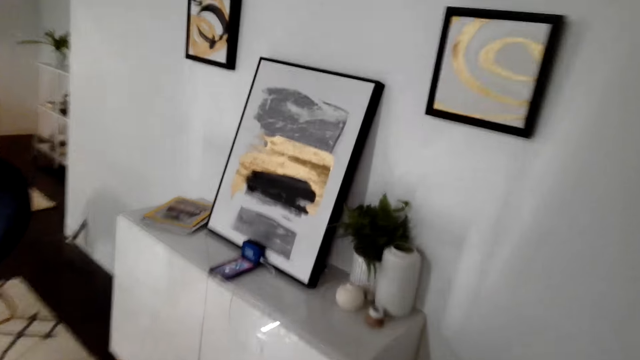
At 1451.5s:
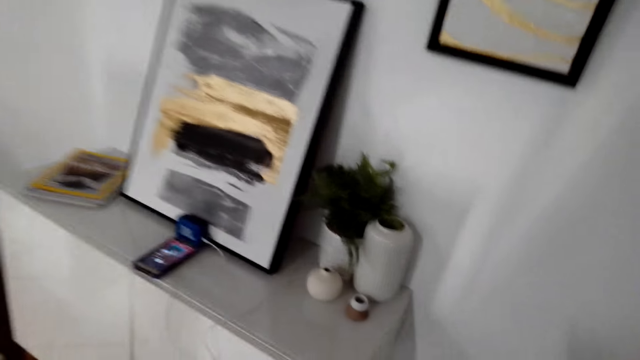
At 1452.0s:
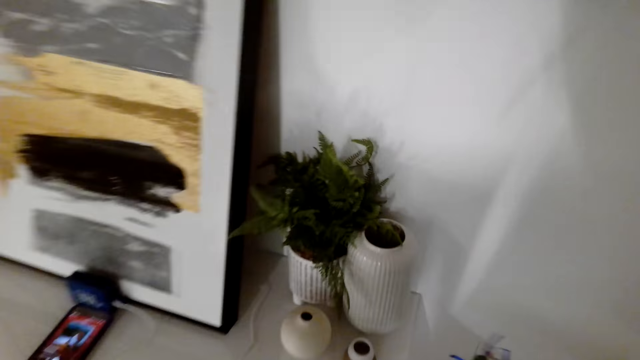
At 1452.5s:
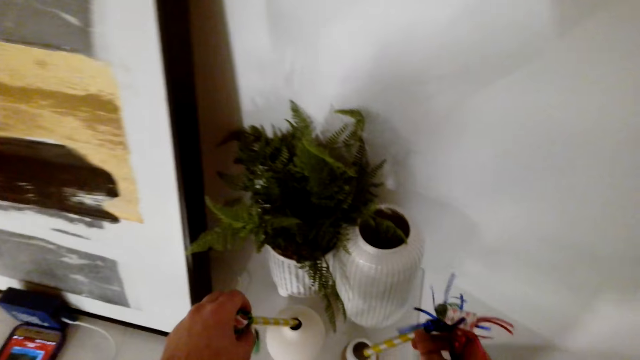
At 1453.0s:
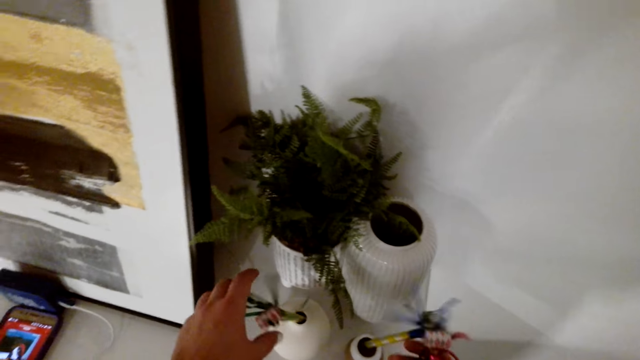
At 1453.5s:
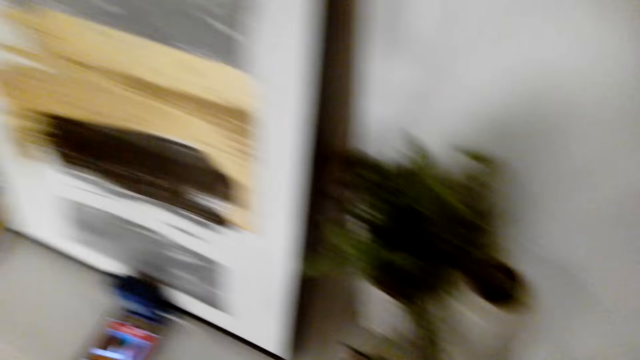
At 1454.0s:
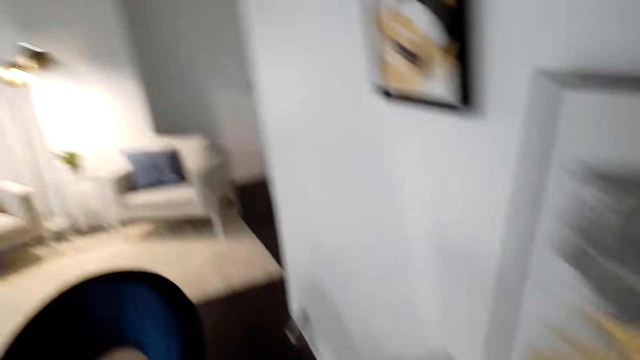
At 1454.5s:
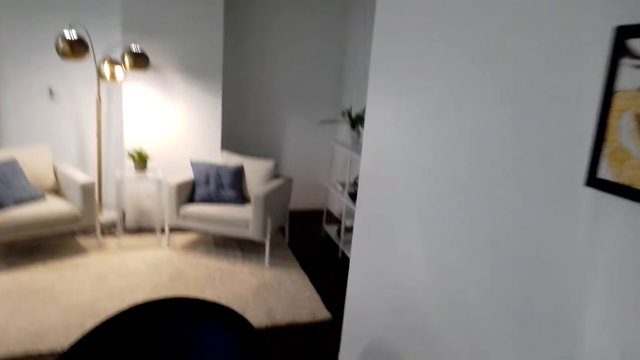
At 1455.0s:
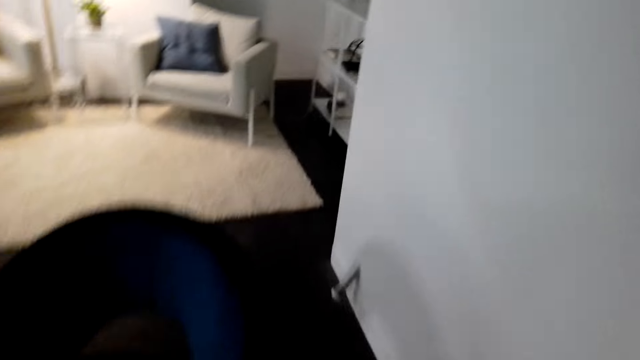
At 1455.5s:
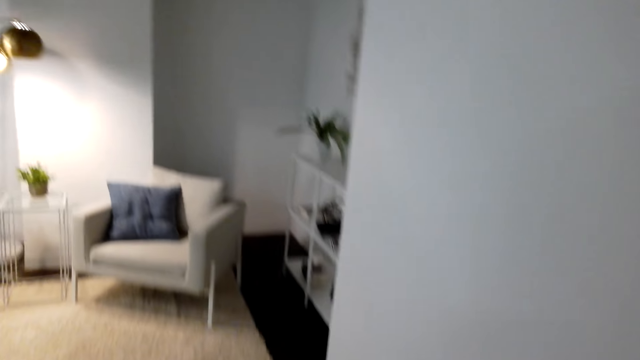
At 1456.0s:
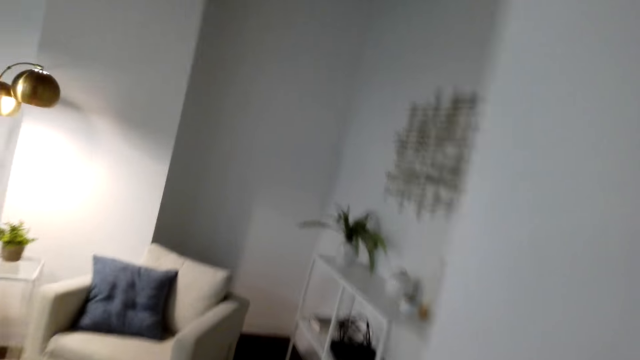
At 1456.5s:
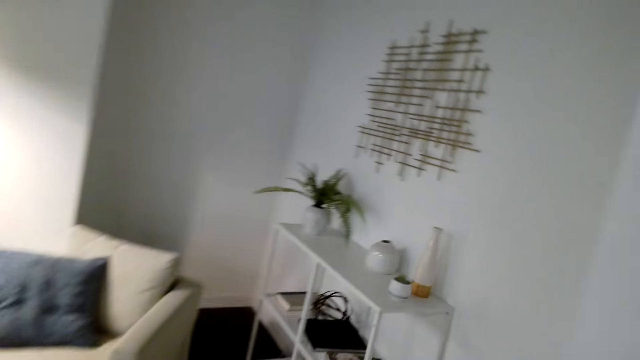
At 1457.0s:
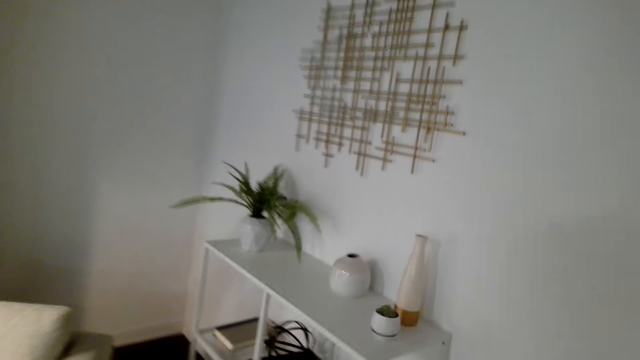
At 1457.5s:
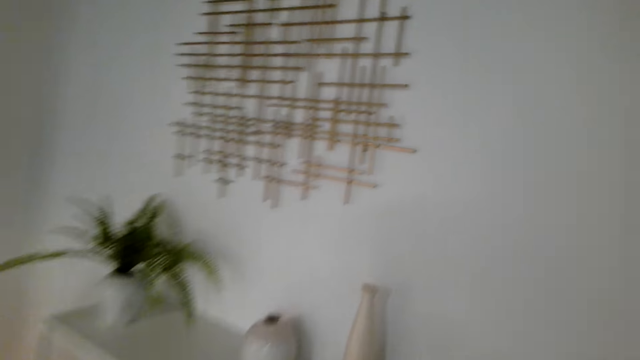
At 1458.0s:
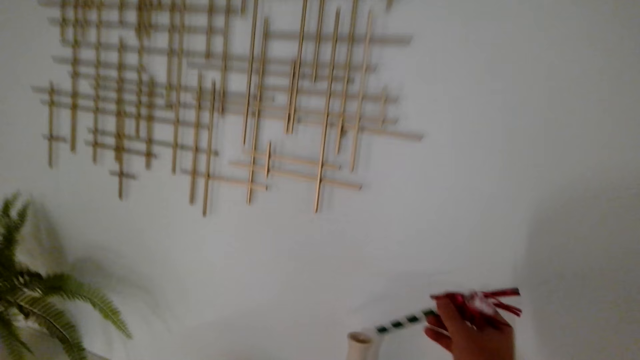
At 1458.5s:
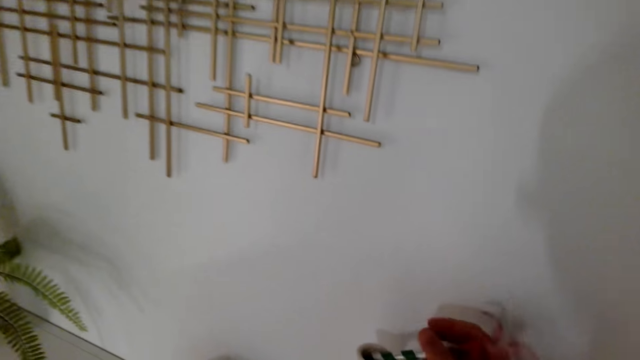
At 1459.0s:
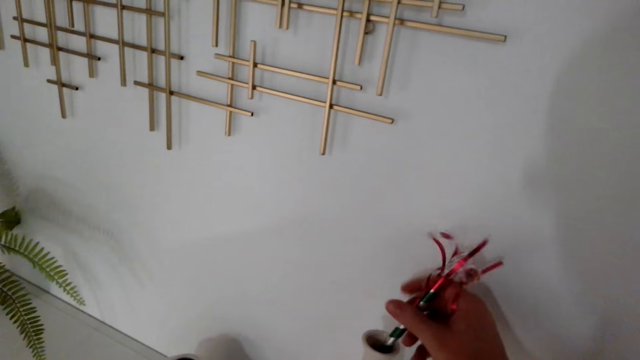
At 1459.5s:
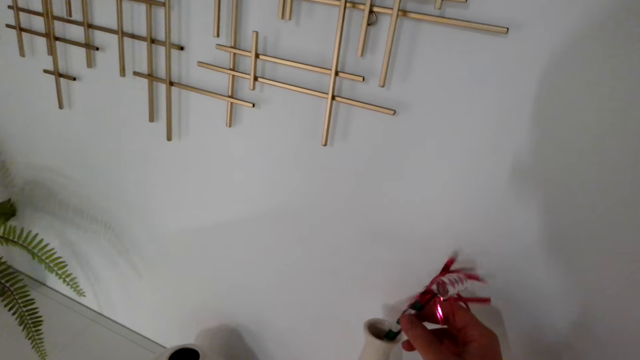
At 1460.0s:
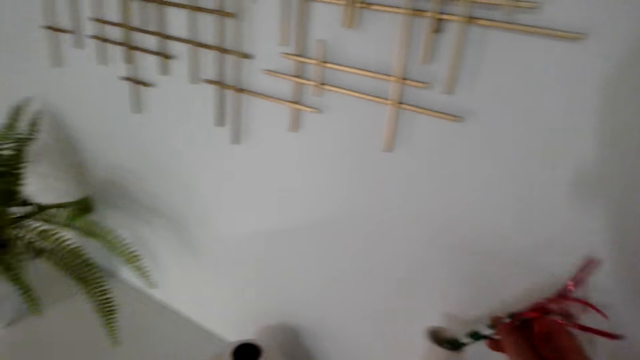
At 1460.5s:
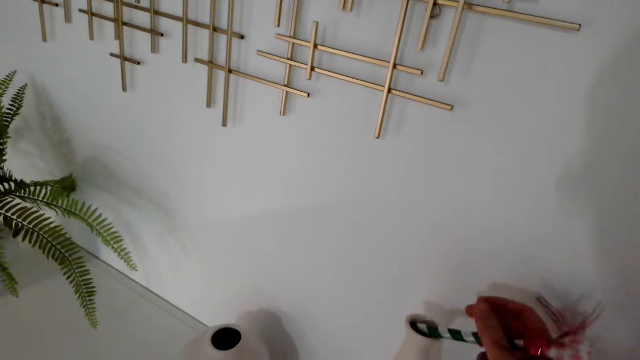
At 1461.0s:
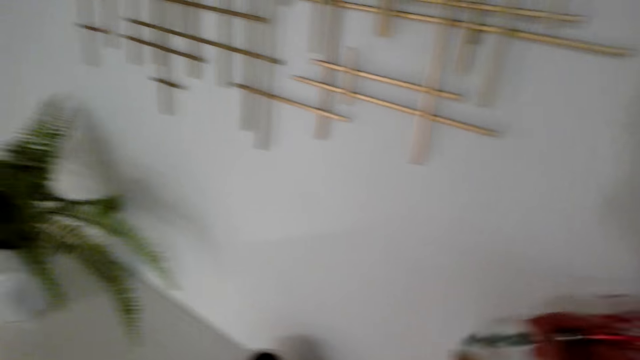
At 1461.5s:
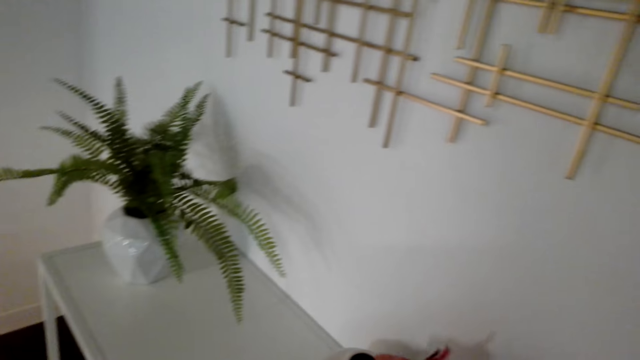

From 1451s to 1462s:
The camera wearer puts the flower ribbon in a décor. They walk. They put the flower ribbon in the décor.

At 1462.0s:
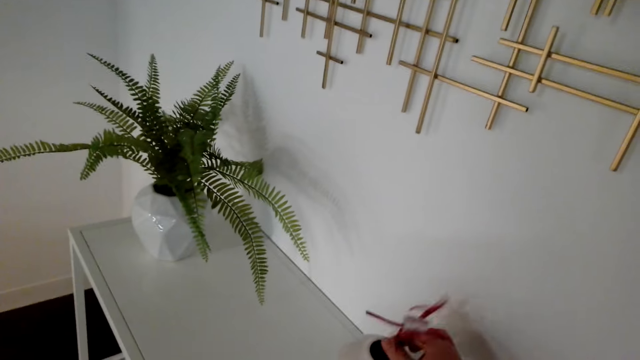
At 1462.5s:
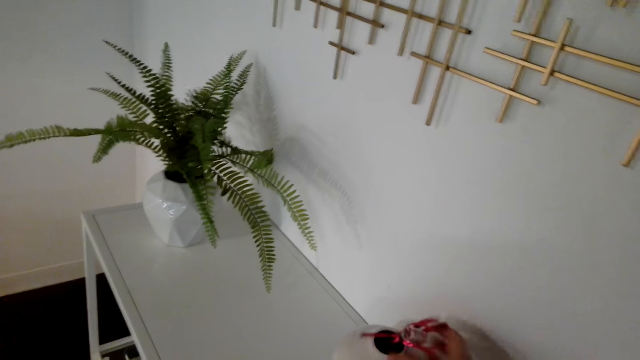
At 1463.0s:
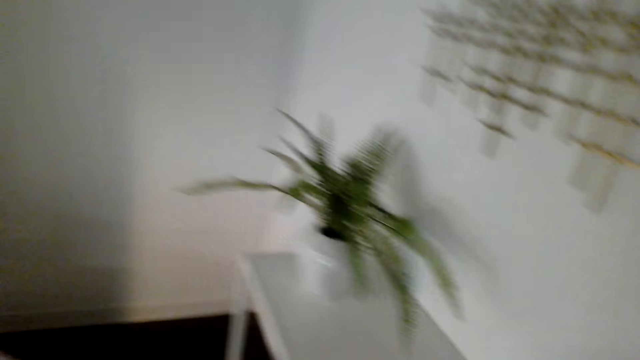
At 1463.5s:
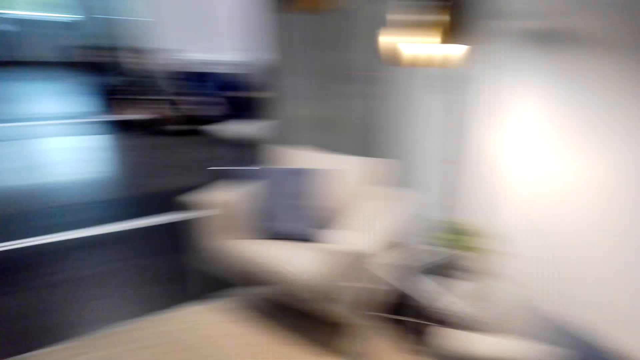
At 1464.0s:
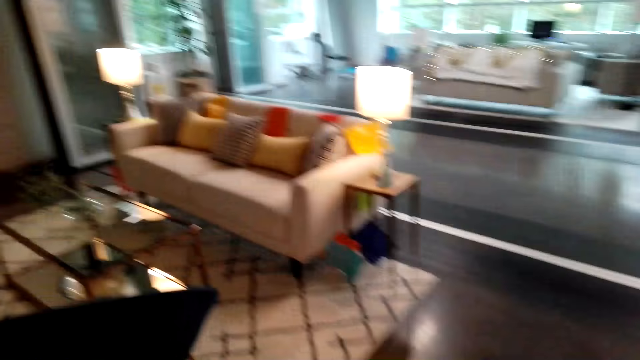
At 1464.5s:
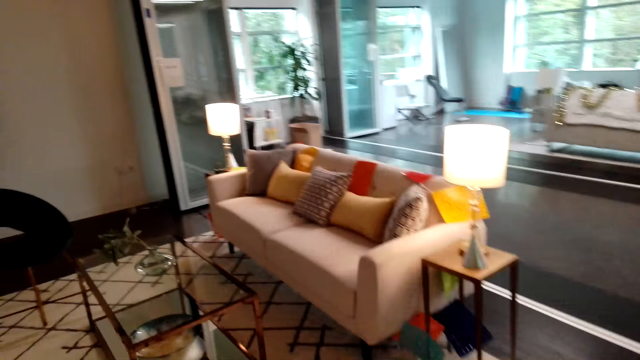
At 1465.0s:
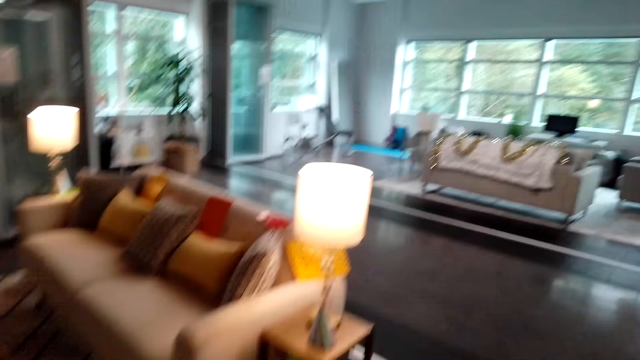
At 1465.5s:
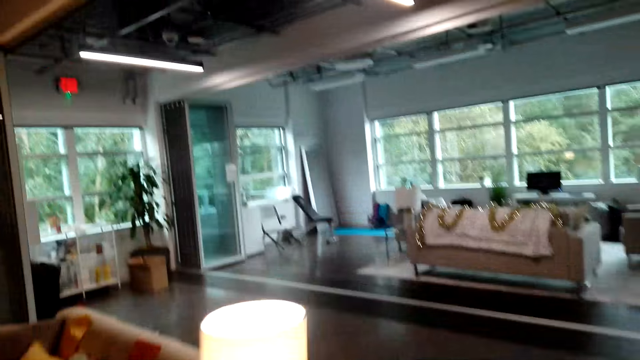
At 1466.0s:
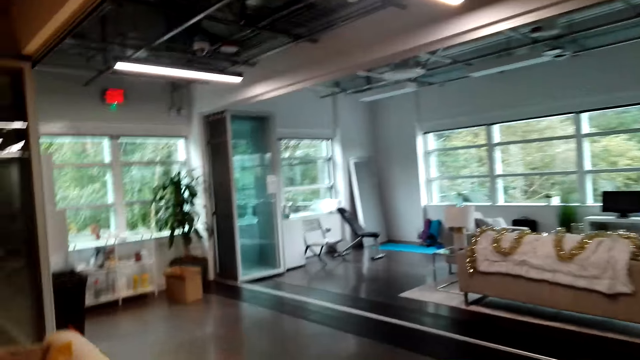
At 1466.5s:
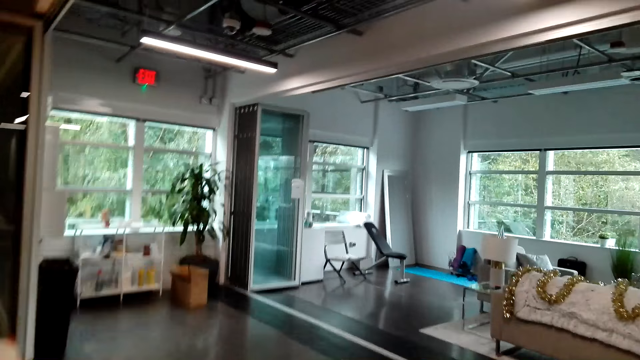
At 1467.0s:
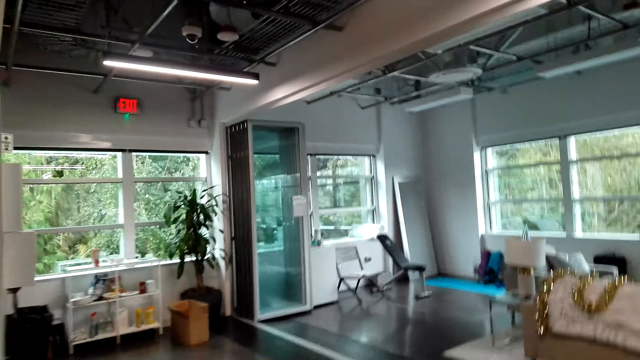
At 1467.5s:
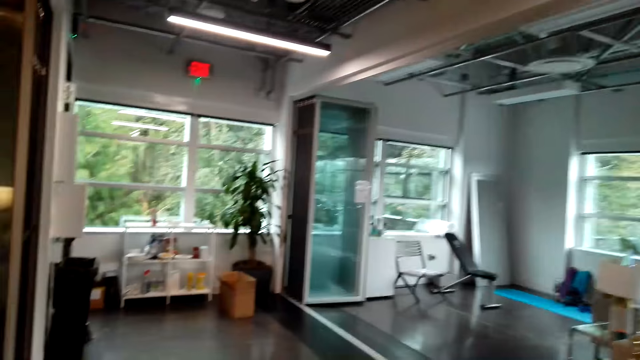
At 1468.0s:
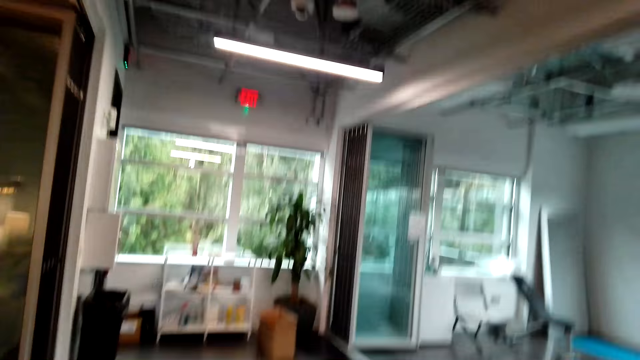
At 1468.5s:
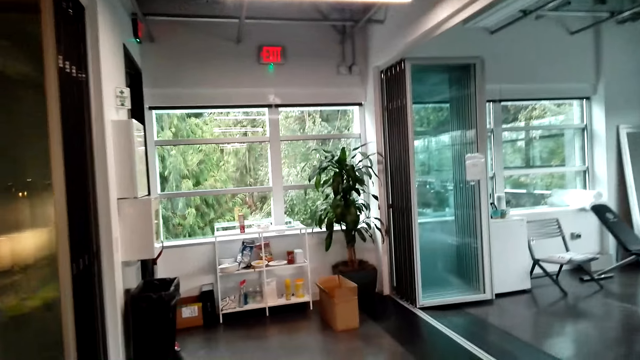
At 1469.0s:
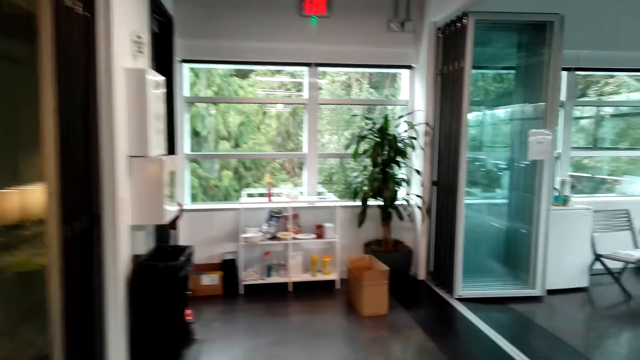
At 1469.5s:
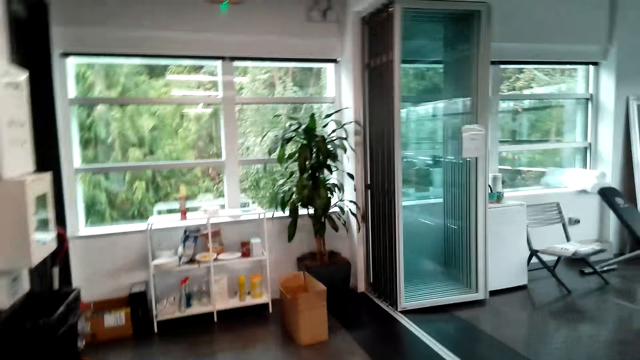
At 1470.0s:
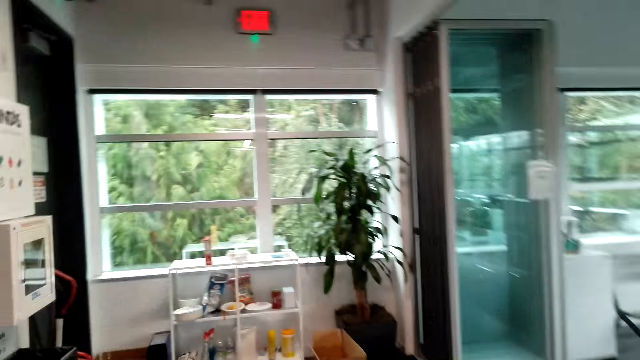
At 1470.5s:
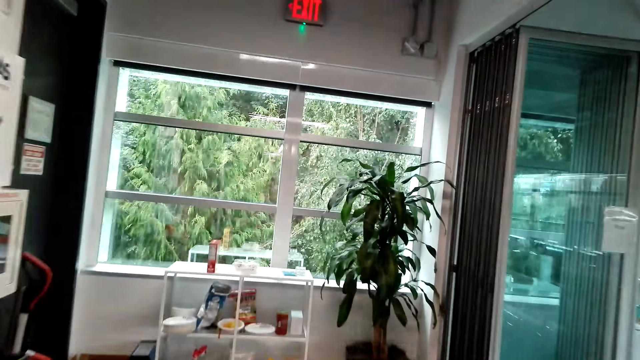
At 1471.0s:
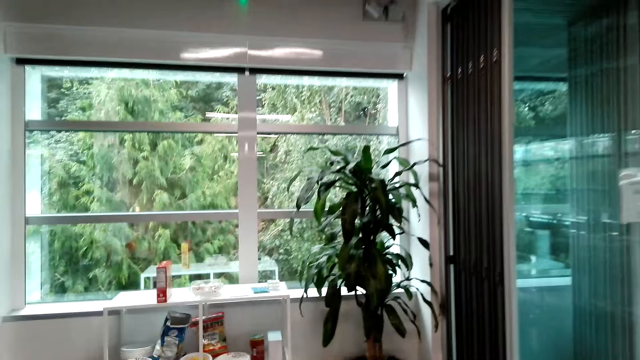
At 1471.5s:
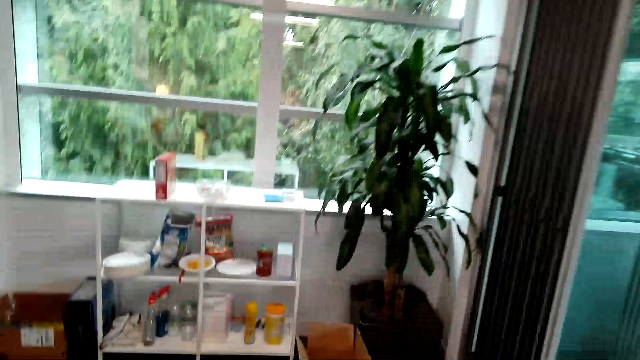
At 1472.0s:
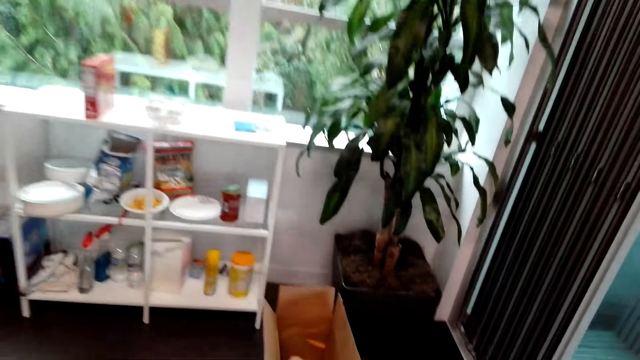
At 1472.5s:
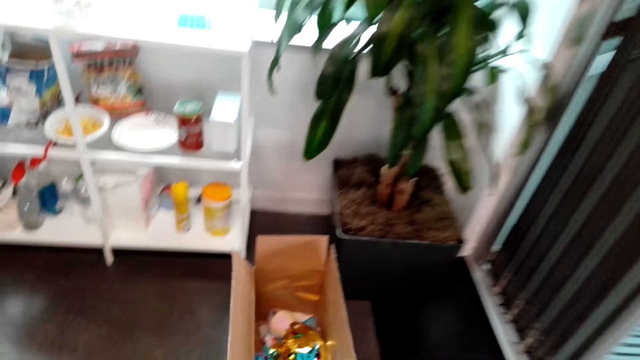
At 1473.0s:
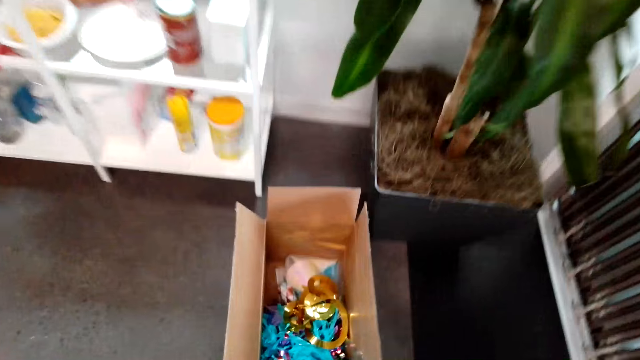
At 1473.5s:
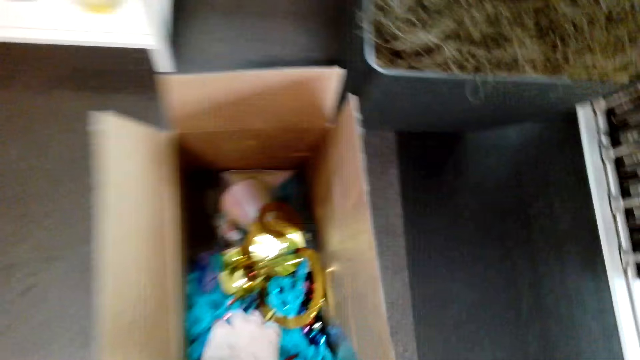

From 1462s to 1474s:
The camera wearer walks.
